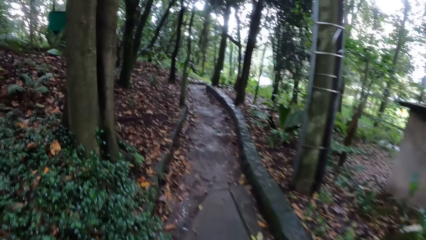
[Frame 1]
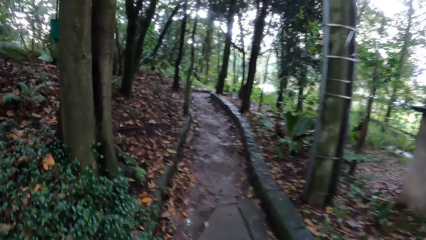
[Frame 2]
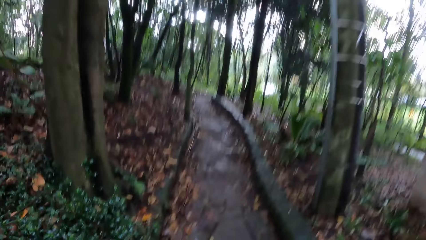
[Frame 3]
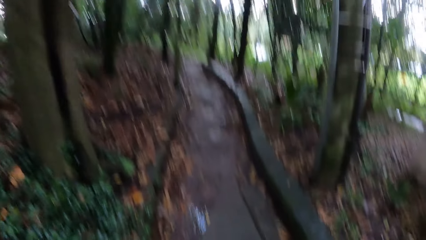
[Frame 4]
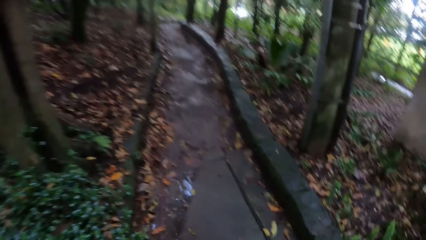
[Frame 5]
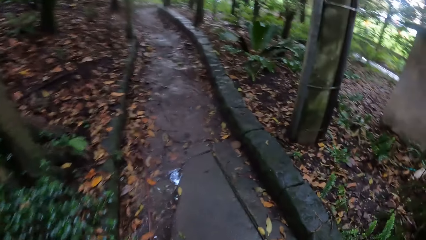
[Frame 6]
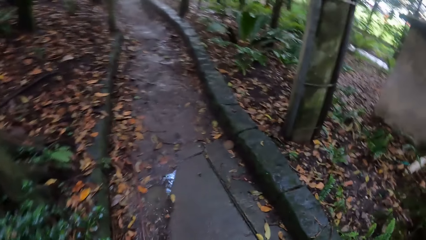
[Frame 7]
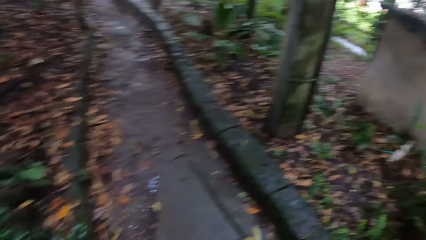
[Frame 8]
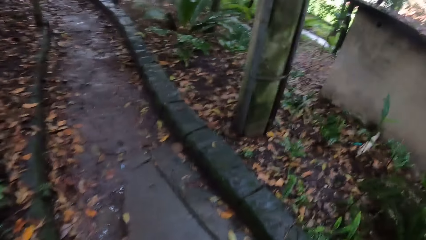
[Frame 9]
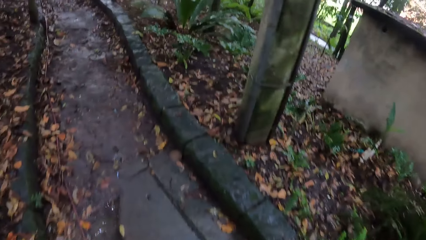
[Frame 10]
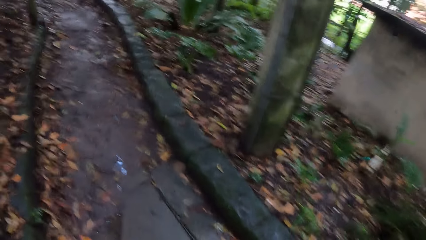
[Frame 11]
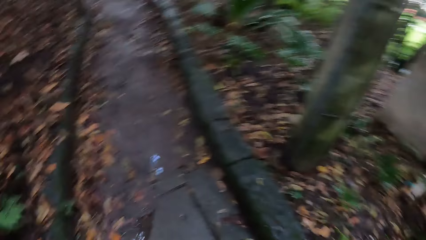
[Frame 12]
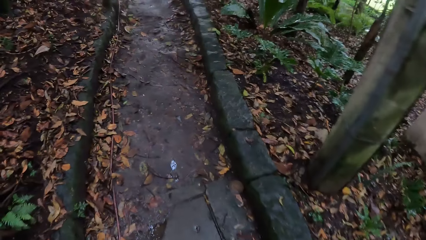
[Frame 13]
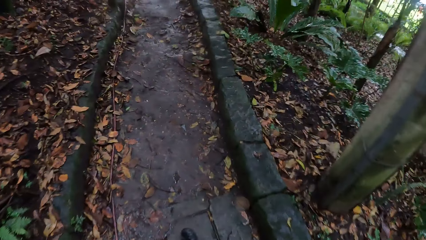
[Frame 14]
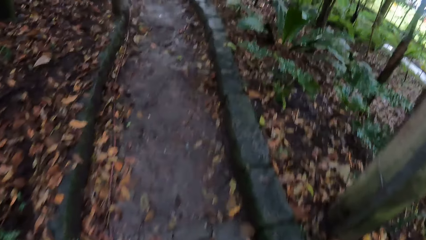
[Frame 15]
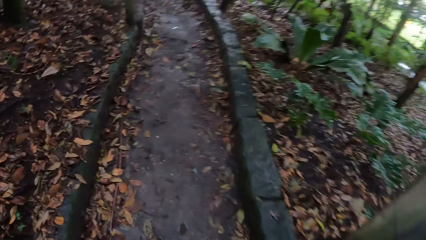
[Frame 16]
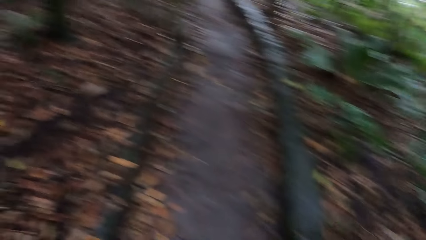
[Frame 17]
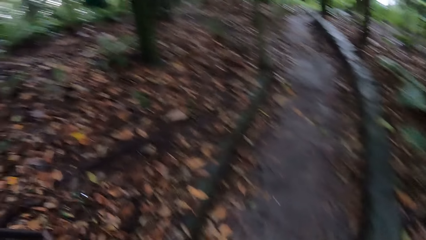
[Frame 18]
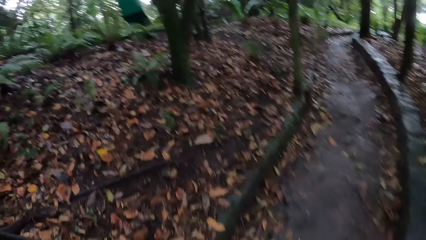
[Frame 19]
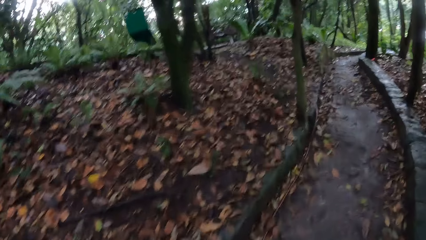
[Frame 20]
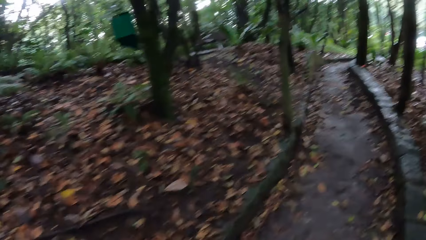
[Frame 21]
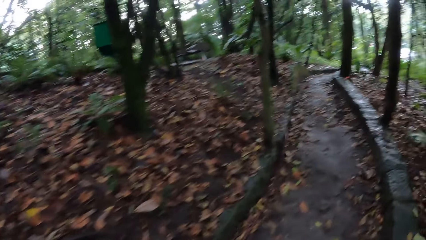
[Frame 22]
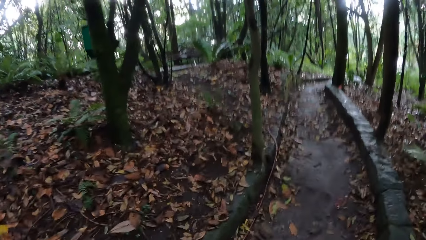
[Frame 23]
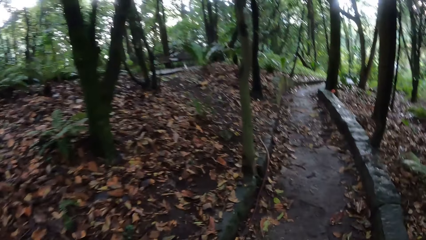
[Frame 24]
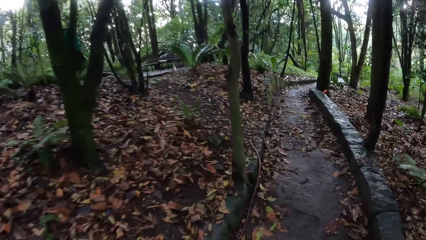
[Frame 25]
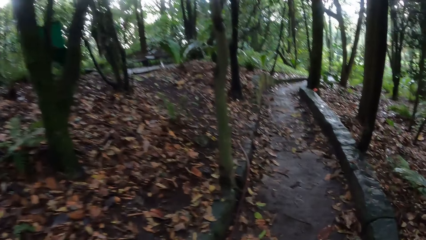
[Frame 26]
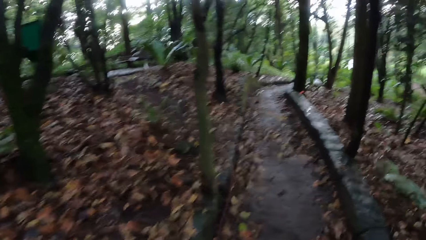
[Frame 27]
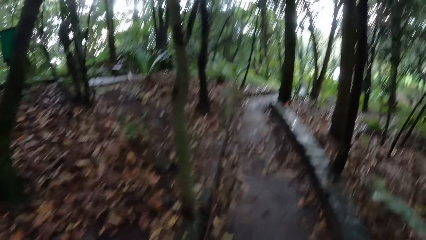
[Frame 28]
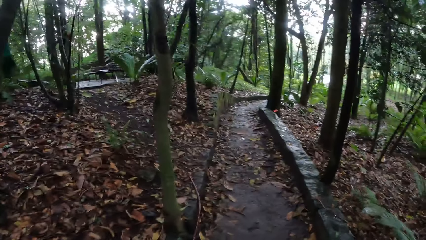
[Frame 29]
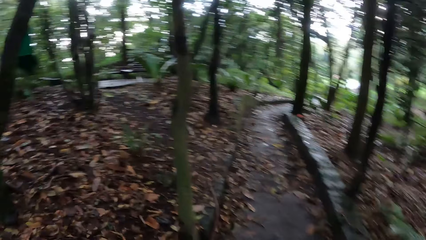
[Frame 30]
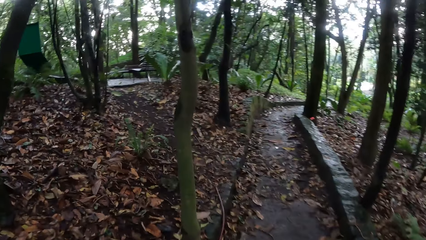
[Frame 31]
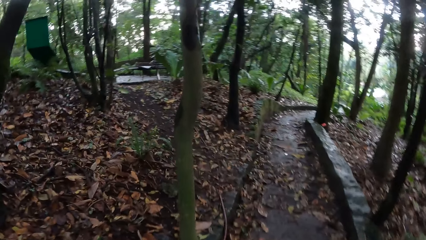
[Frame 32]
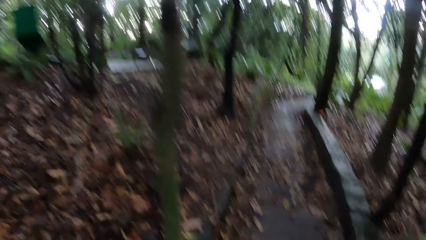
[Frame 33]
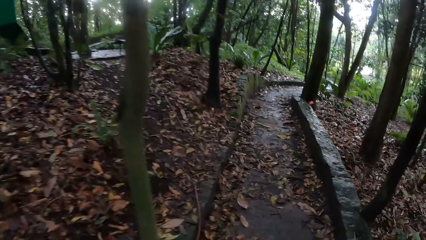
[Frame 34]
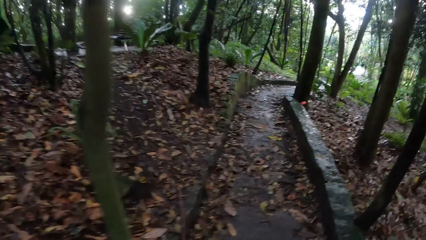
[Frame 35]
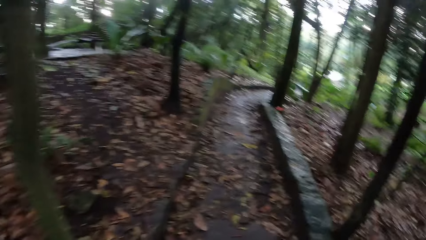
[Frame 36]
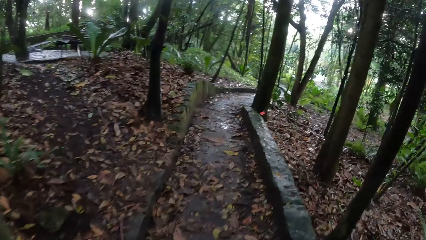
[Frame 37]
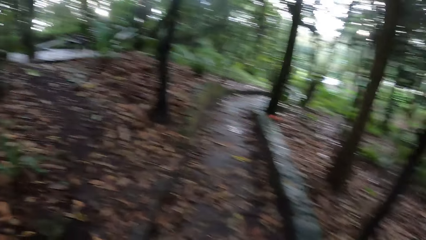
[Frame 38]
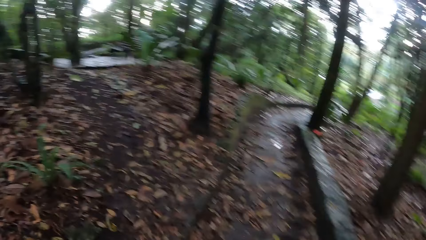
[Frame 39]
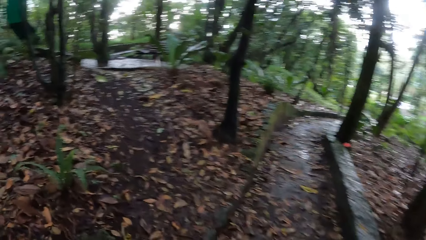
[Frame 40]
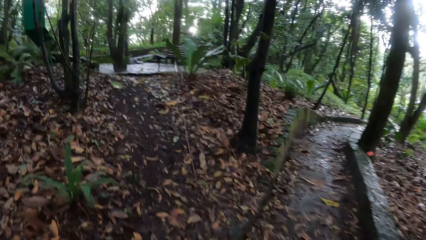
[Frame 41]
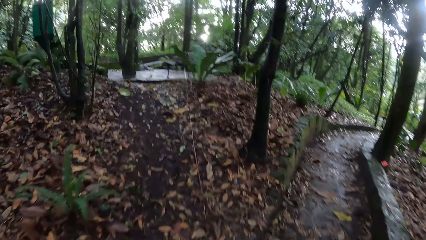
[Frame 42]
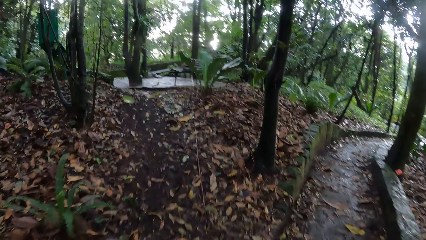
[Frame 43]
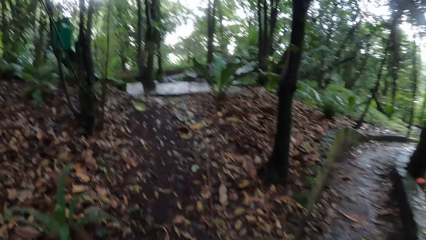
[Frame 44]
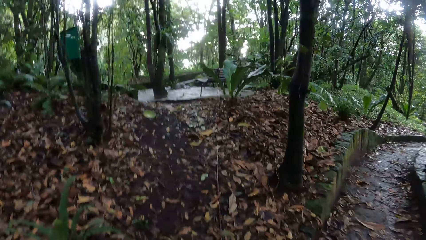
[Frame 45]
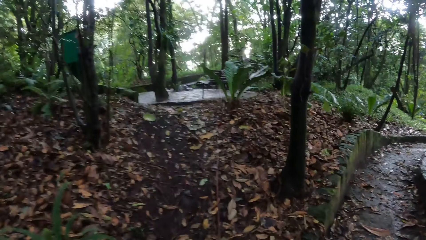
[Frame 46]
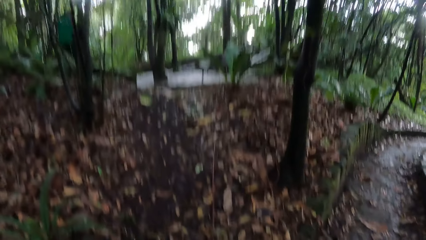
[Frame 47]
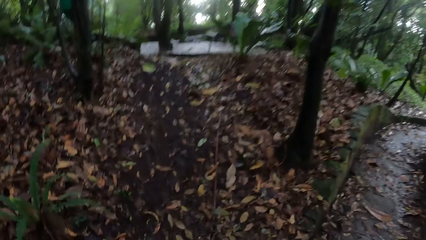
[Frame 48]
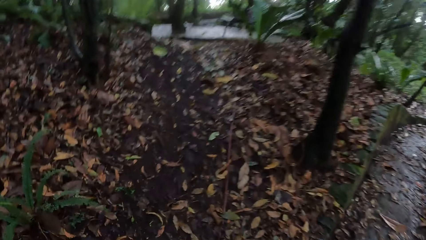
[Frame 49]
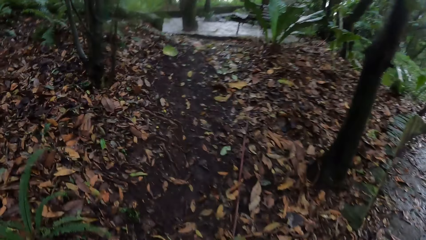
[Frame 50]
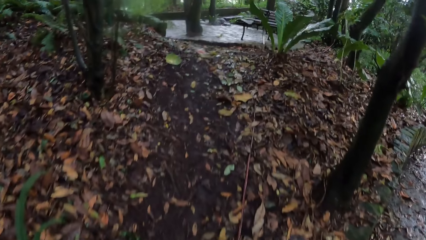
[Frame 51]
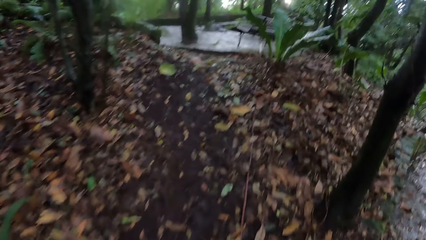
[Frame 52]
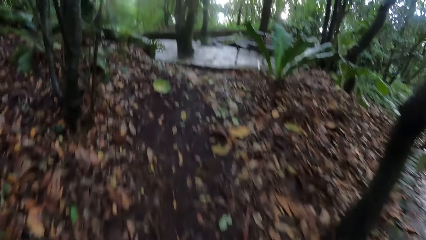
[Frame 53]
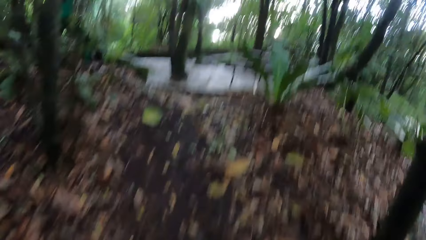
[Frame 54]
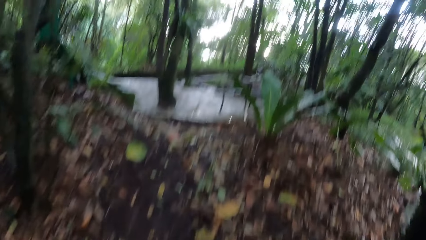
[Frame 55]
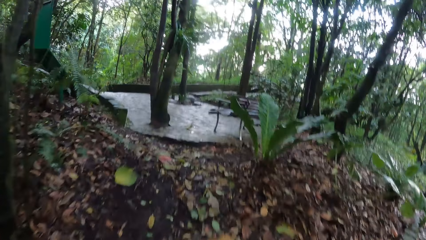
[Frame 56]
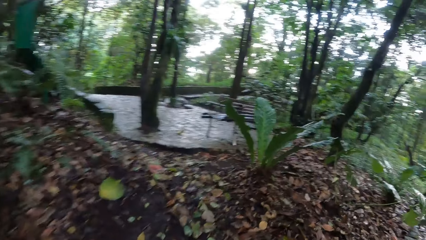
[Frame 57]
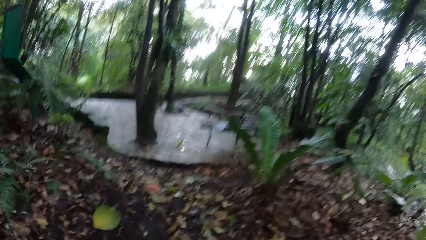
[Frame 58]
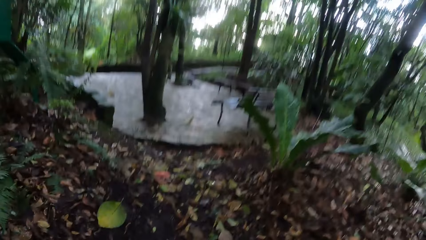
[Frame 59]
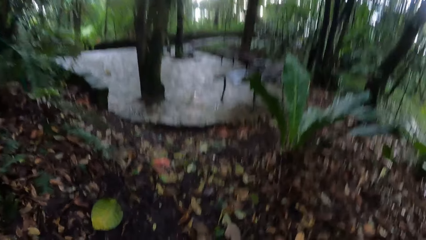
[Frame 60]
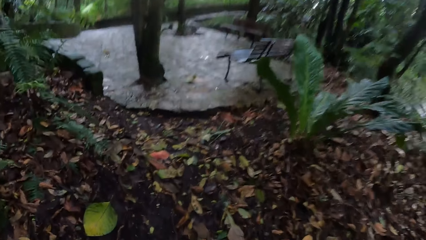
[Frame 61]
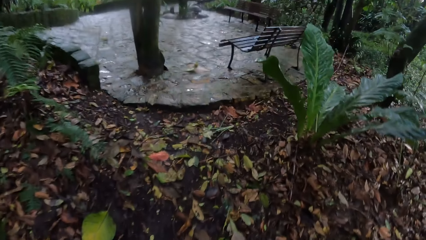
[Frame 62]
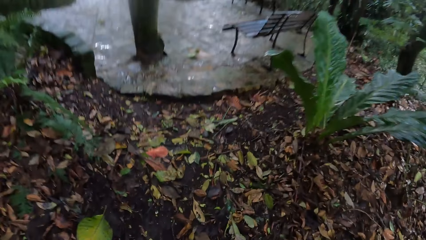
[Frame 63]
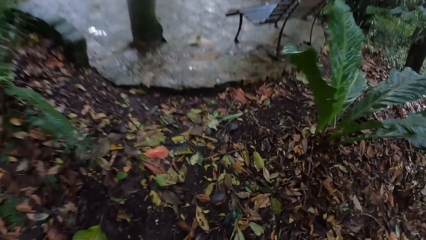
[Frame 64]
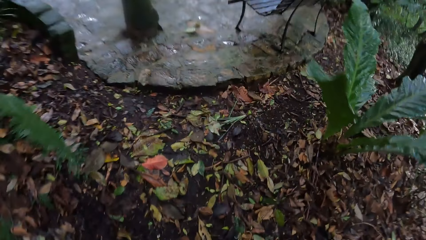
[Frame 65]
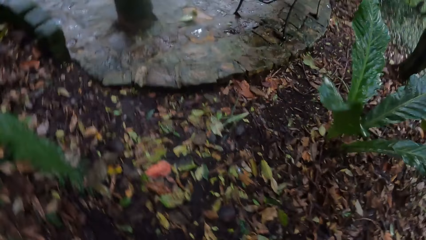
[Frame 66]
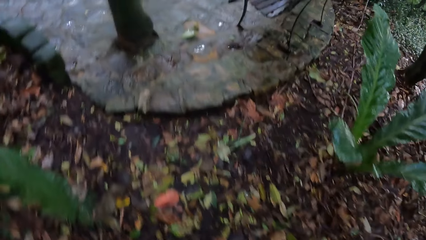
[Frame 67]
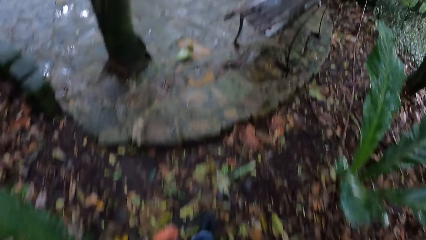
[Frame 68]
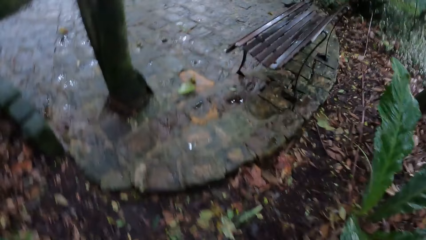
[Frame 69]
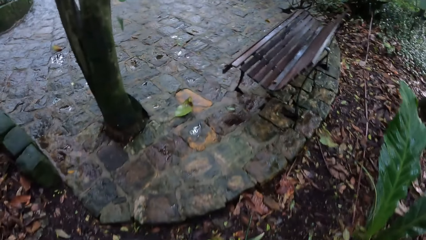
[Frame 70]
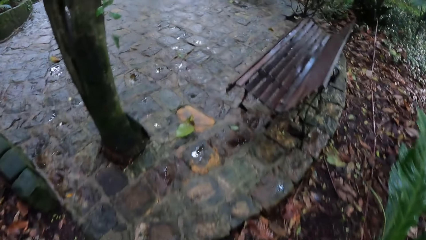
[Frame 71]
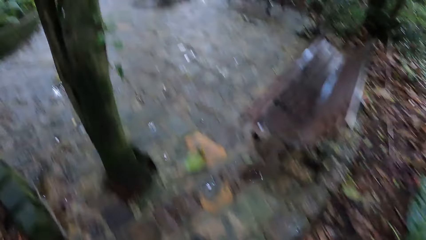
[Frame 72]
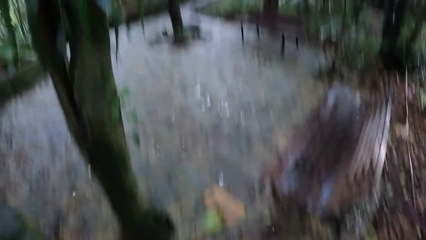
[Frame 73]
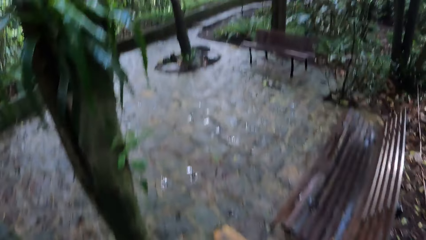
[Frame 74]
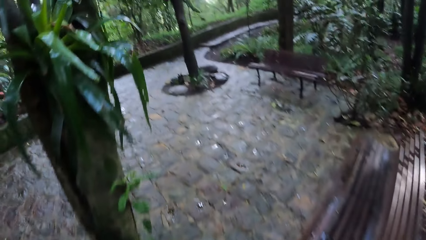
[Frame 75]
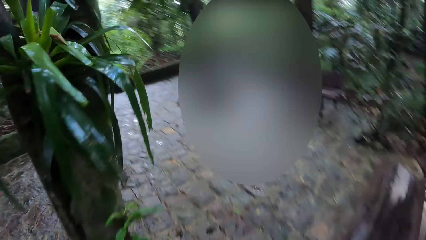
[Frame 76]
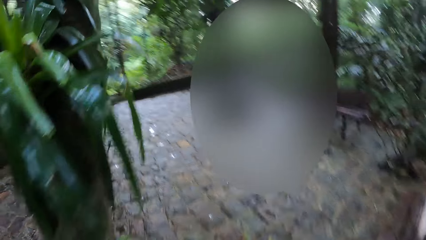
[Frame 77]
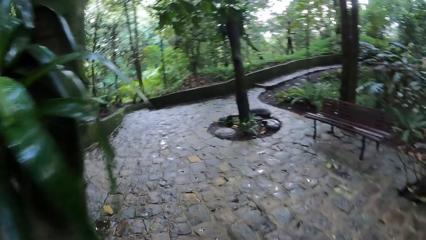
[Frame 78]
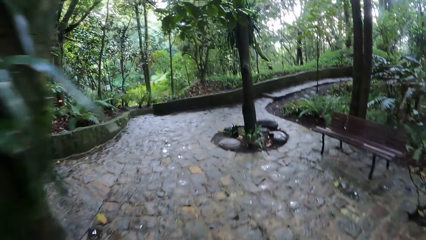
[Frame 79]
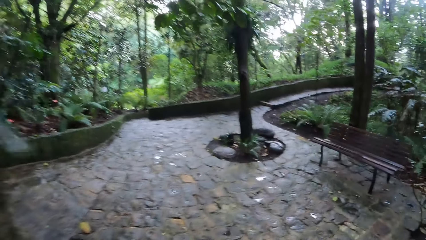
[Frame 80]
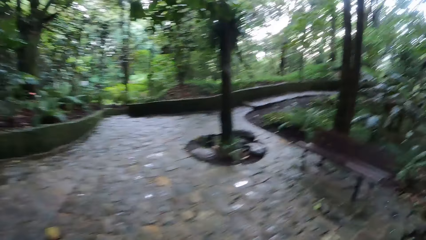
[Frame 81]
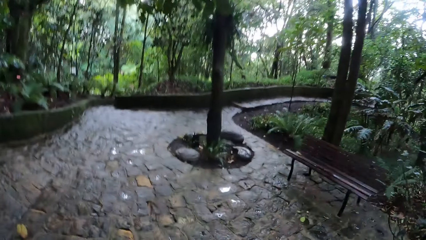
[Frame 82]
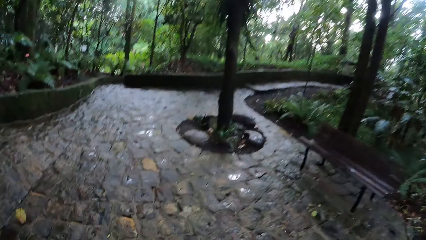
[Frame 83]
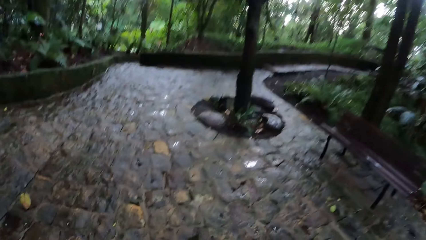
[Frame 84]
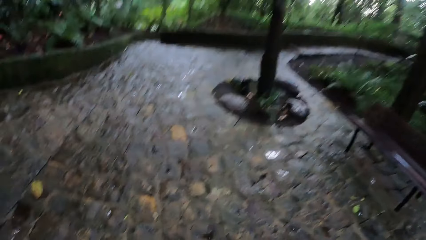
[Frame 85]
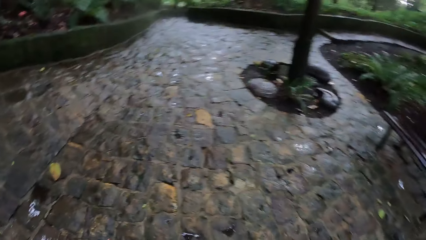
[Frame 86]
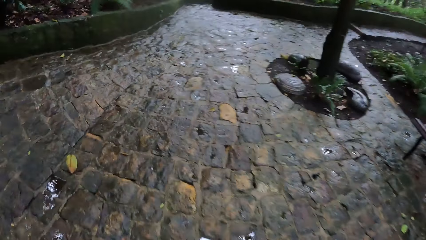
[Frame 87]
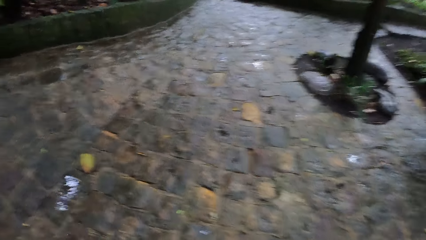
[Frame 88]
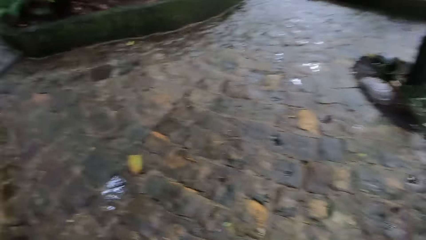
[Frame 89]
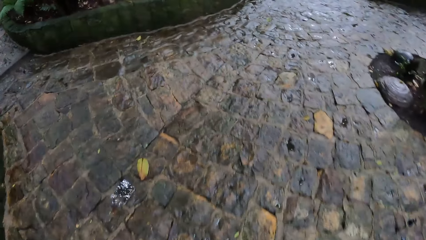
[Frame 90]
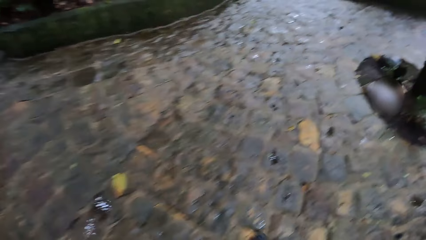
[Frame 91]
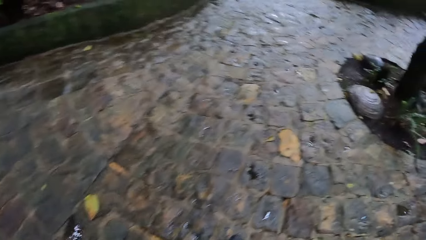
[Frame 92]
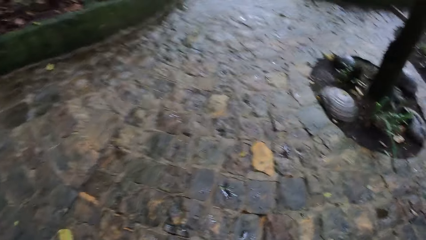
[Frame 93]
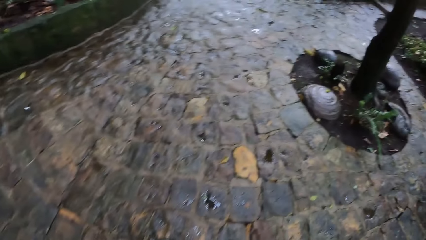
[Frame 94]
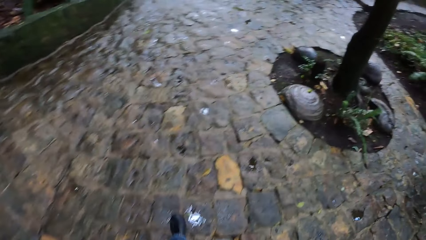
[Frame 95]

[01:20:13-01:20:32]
The camera wearer walks towards a park bench with the group of people.
